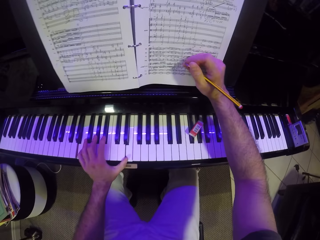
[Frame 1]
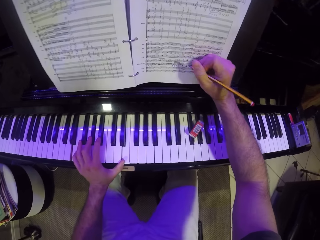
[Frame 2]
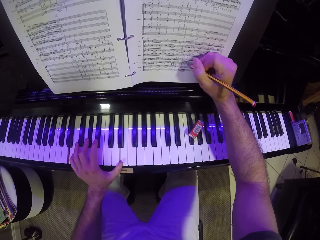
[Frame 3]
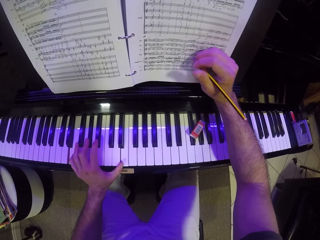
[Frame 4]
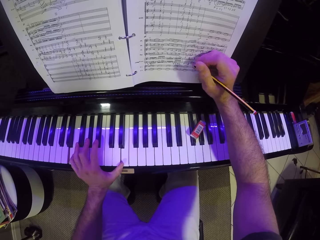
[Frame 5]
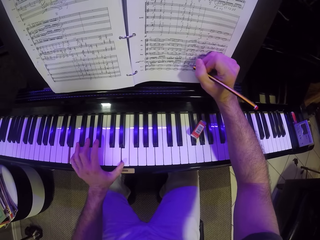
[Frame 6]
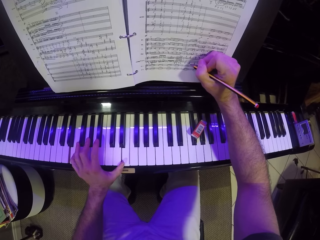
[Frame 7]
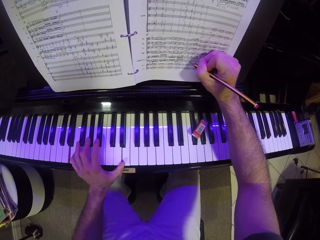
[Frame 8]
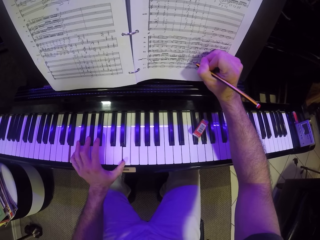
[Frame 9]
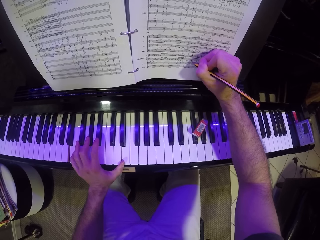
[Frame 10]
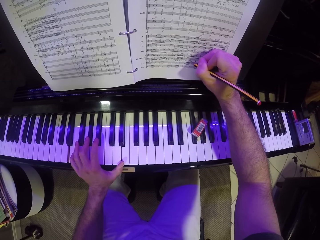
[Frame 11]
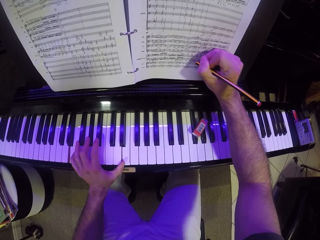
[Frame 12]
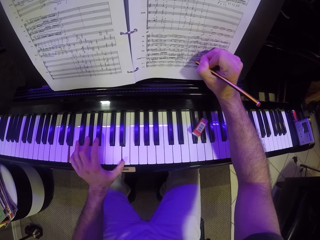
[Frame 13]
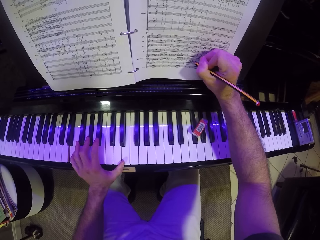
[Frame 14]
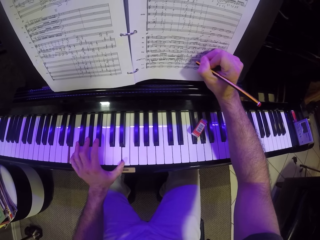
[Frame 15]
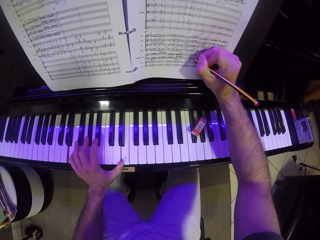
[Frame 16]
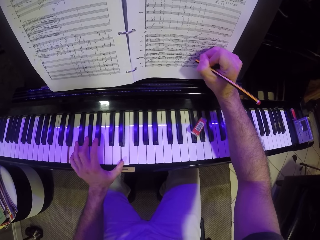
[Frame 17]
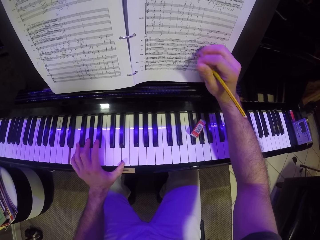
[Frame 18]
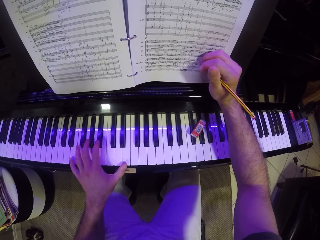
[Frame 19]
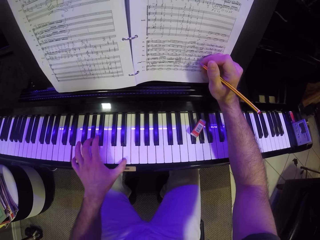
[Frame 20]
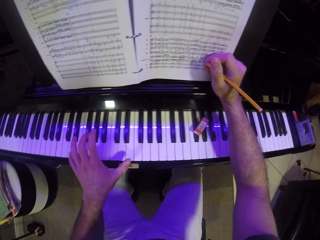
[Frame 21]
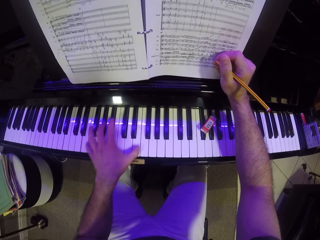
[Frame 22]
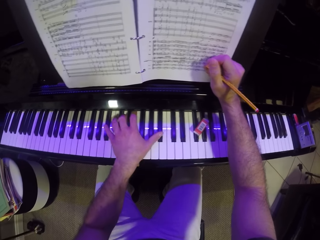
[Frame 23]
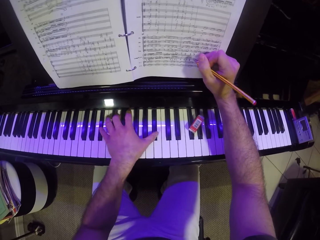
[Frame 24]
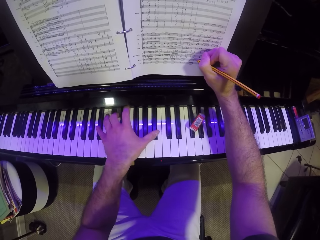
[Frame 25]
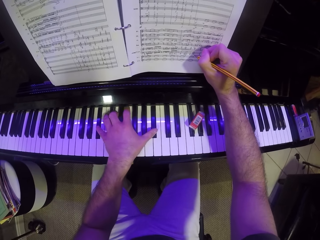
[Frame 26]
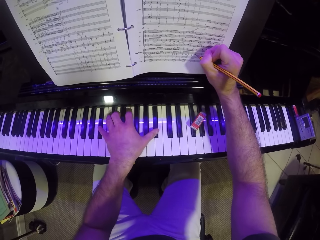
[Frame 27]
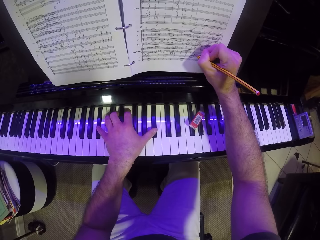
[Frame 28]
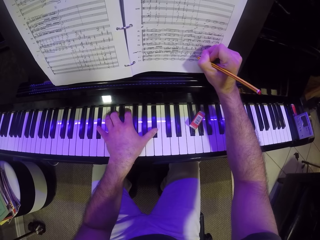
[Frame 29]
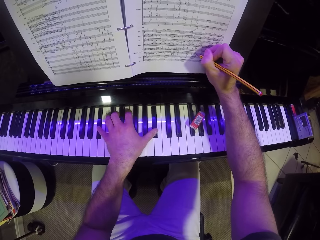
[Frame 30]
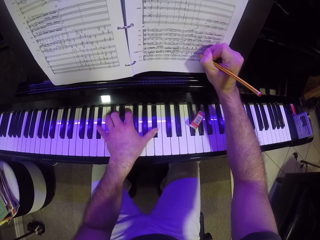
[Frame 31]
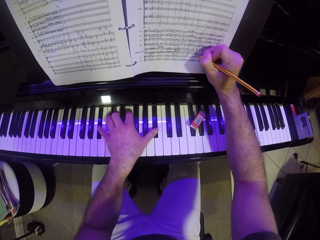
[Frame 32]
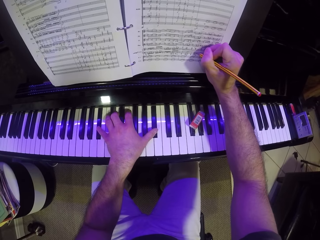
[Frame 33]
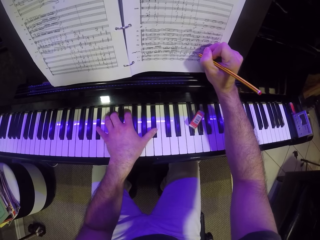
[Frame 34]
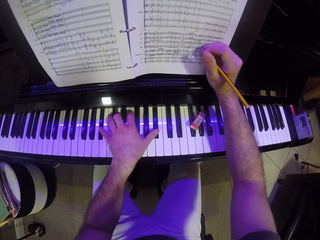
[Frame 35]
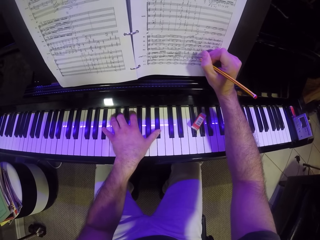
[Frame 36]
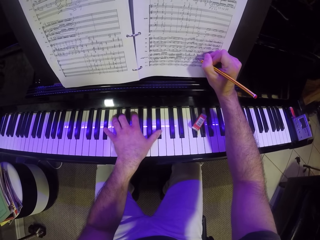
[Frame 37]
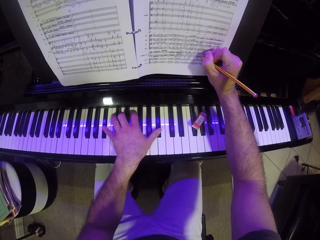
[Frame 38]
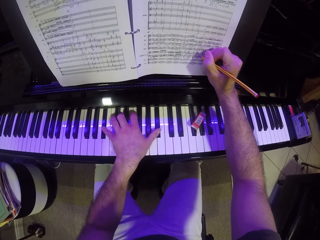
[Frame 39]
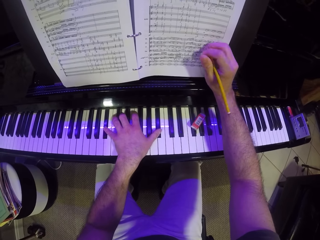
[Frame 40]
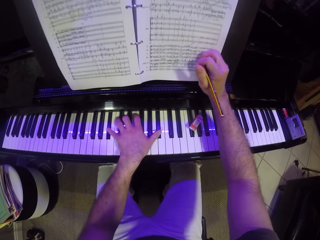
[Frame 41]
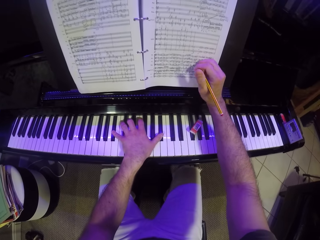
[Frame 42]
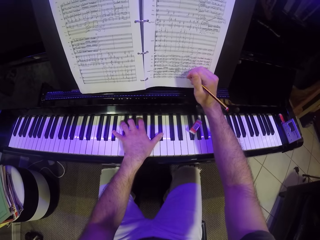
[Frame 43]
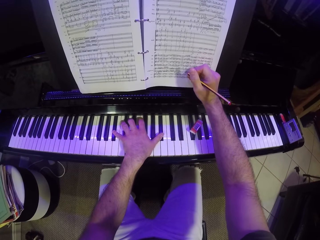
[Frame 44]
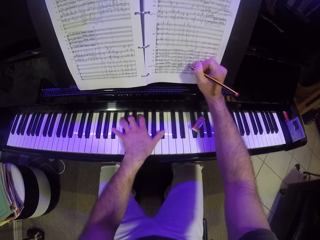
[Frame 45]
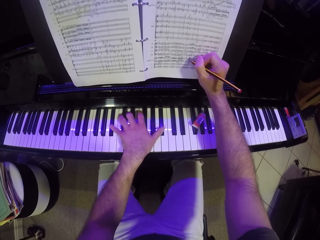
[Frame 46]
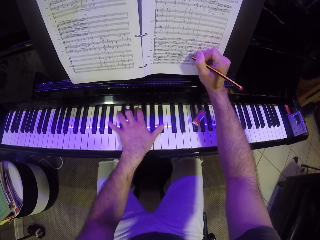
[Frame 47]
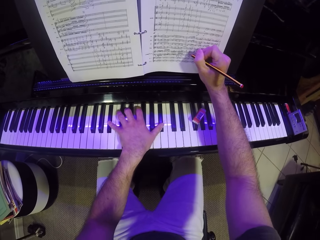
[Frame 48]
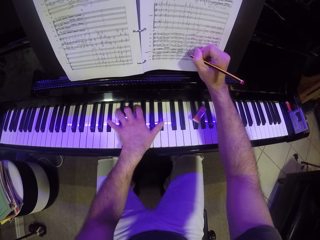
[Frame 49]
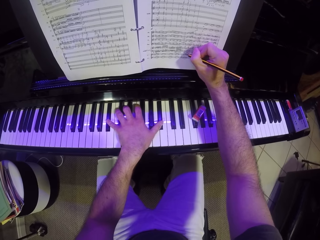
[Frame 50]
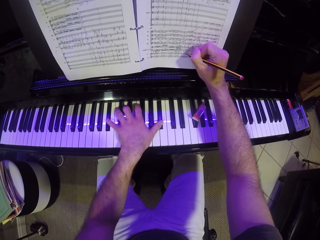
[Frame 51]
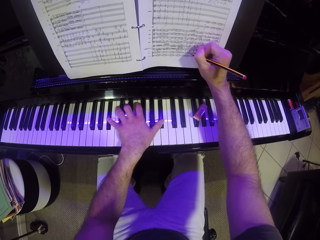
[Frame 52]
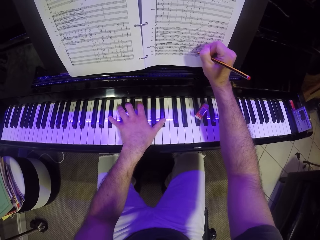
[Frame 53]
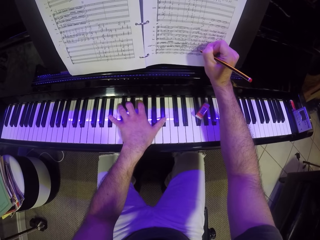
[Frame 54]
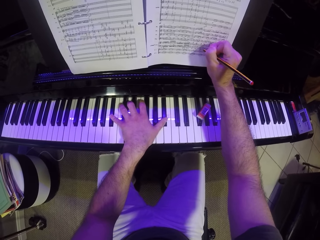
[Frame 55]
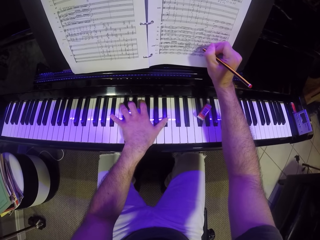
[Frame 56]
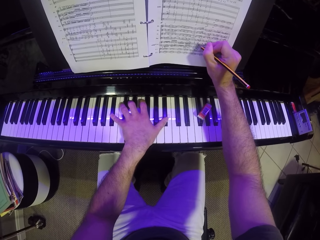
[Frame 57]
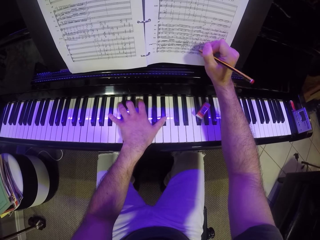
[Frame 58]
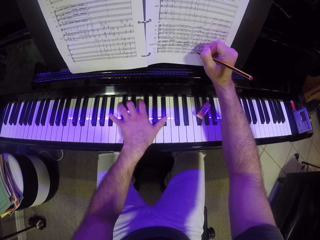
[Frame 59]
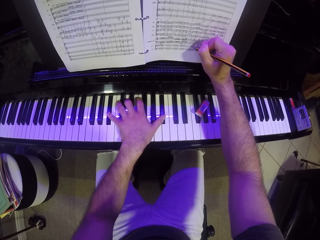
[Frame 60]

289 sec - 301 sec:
The camera wearer writes on the page of the music manuscript or book with a pencil in his right hand. He plays a piano. He writes on the book.

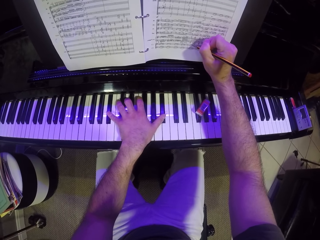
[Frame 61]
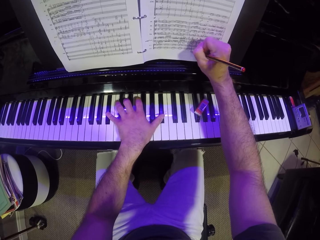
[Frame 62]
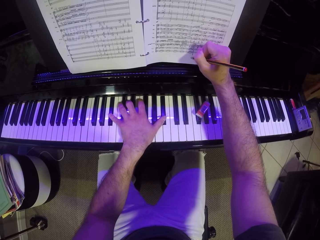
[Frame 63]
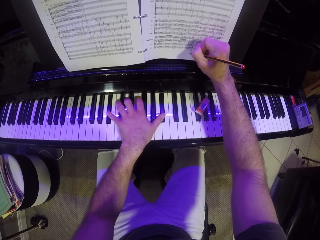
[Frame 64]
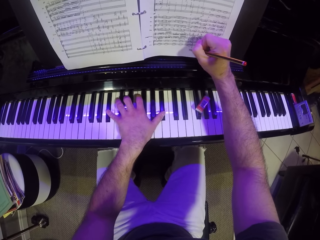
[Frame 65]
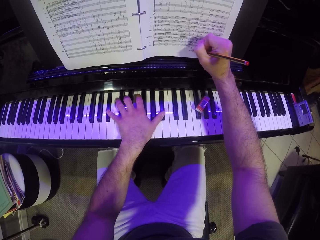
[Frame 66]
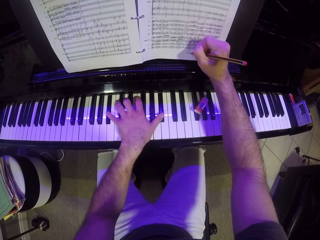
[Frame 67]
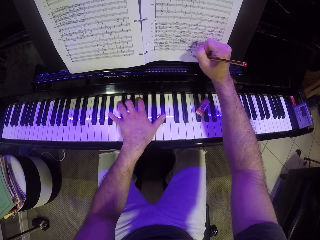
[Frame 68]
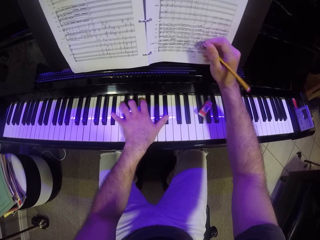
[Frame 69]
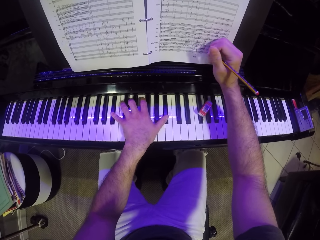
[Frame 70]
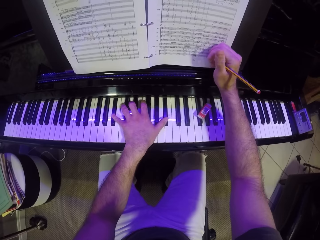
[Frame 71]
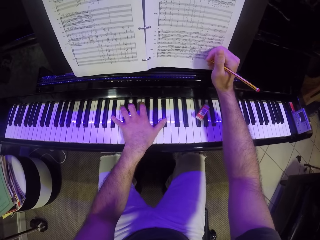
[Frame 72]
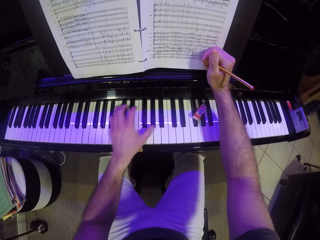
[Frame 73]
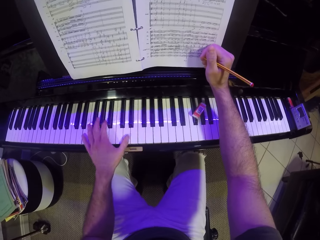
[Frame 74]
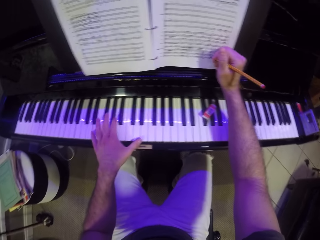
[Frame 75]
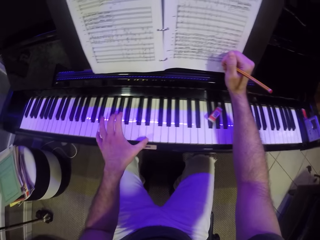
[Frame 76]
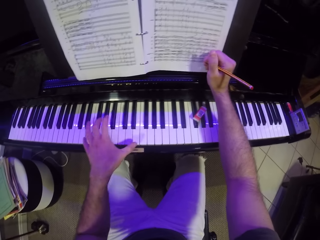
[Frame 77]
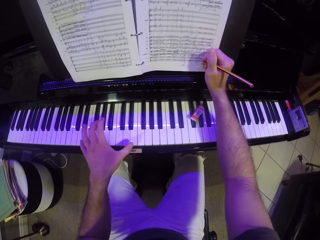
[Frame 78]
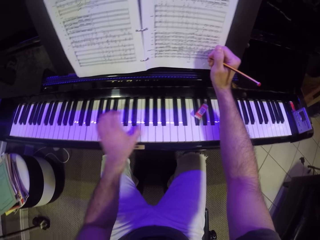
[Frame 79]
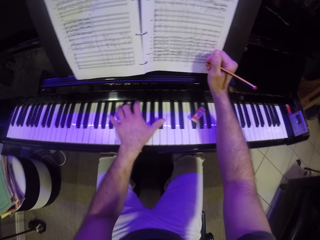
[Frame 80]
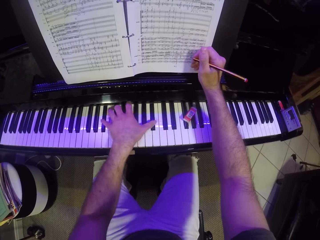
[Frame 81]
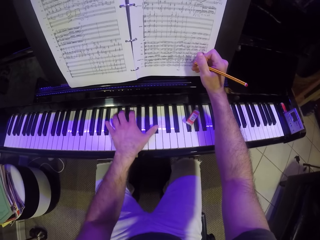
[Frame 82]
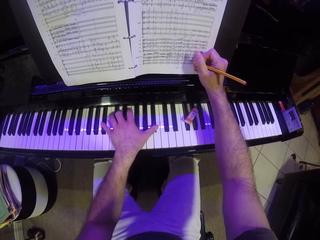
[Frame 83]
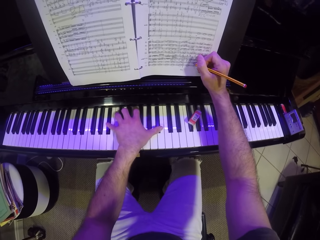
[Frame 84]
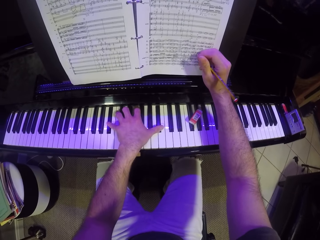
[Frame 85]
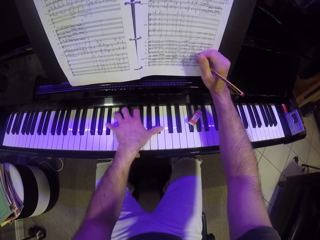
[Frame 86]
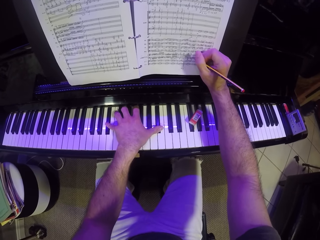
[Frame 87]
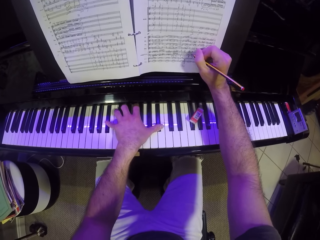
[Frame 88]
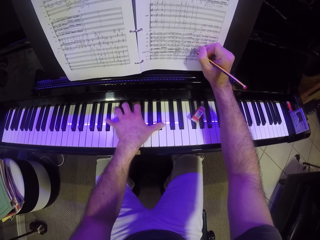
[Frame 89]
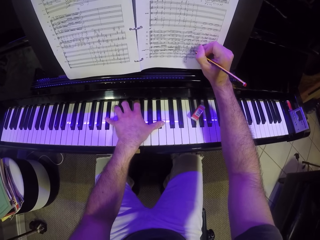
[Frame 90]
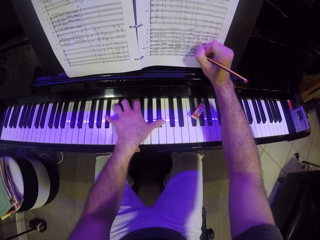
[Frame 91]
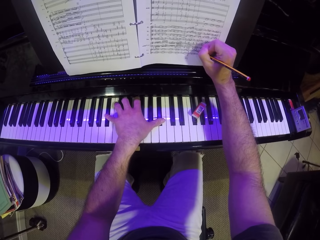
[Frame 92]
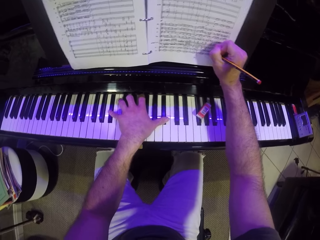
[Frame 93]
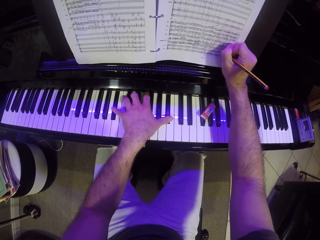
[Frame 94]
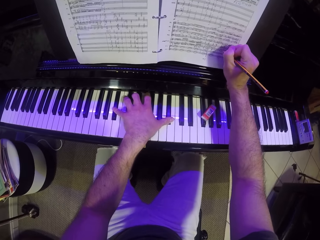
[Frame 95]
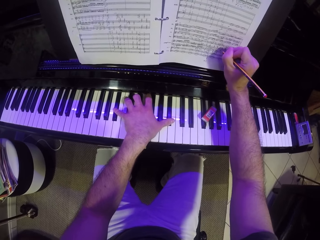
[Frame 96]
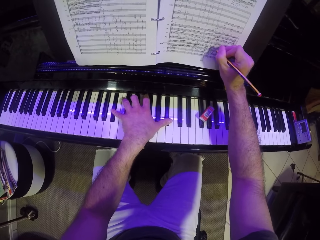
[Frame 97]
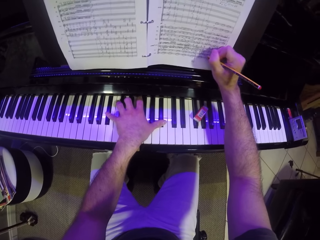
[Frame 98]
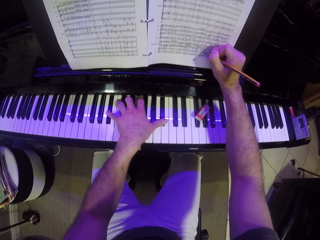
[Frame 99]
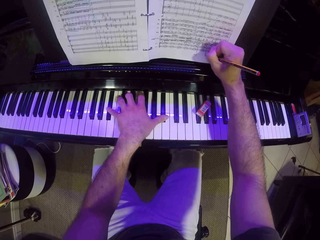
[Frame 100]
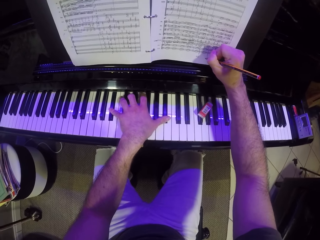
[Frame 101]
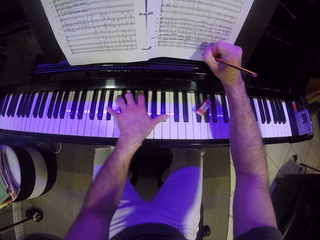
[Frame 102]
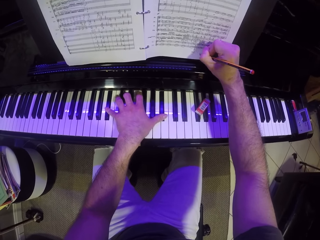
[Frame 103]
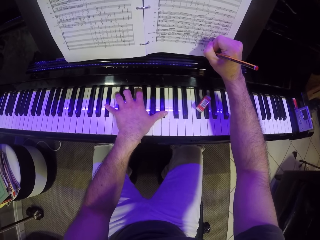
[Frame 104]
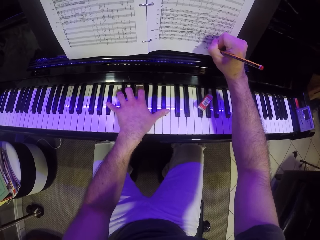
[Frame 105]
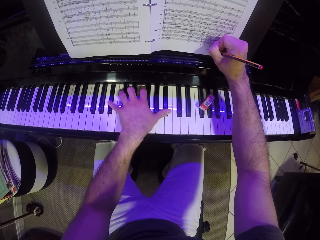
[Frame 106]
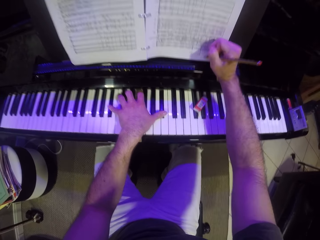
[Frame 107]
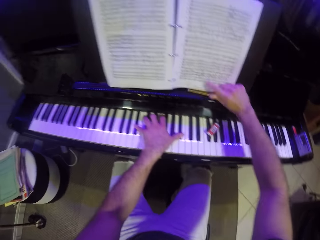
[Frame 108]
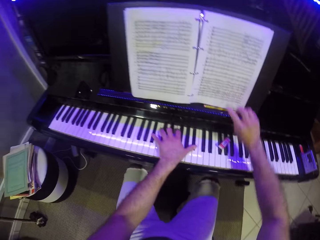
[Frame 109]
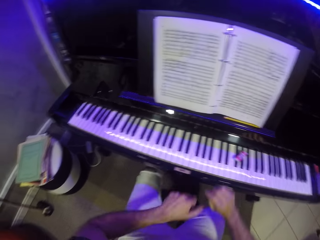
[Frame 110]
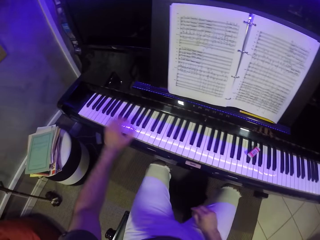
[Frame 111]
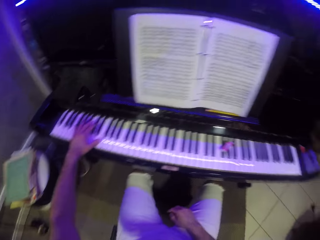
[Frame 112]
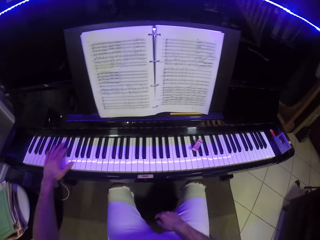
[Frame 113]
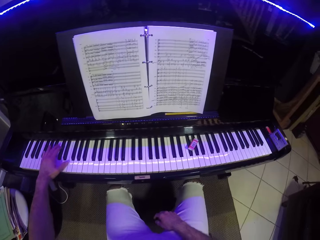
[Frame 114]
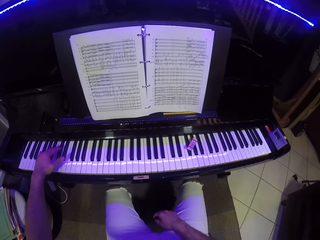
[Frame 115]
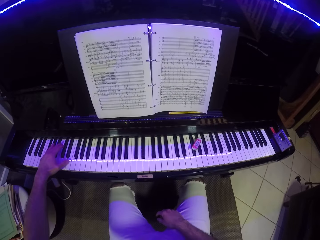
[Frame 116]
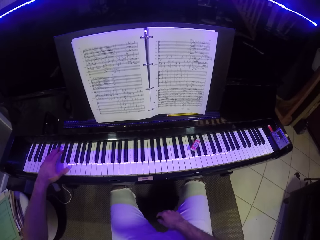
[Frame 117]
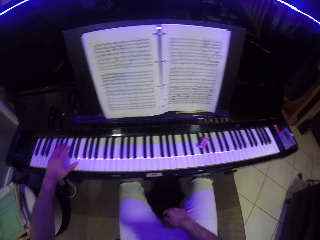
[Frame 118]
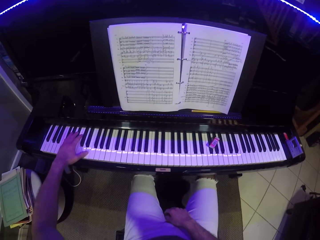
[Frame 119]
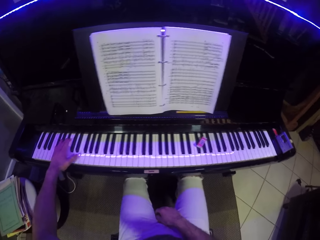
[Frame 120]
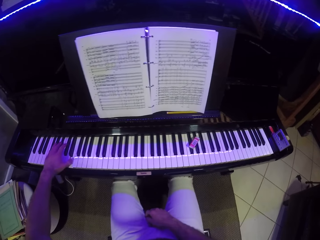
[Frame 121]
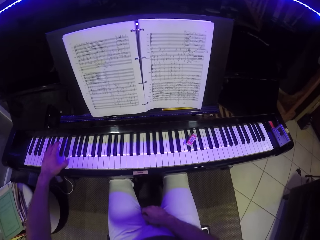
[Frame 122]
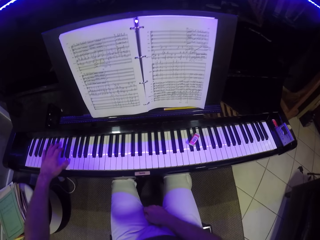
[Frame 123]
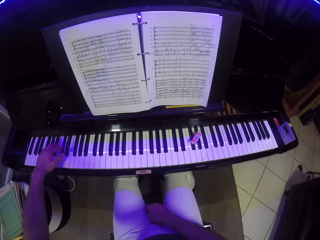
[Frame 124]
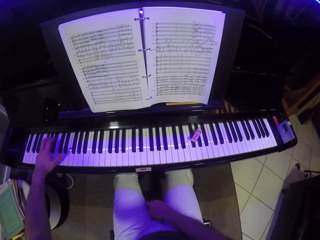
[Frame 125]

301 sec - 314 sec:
The camera wearer plays a piano. He writes on a book. He drops a pencil on the piano with his right hand, takes his left hand off the piano and plays the piano with his left hand.
